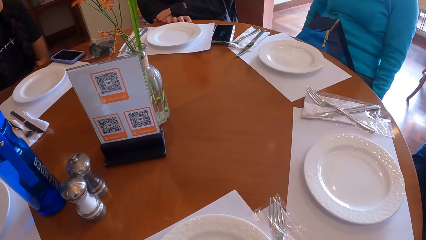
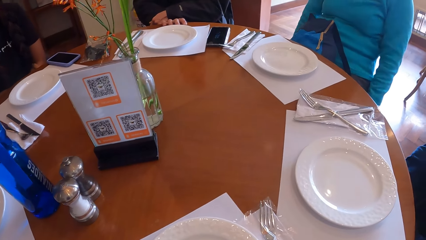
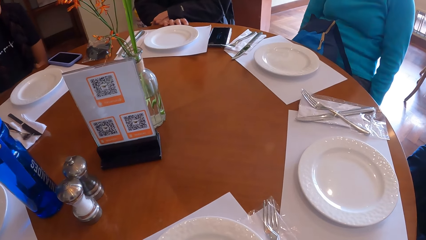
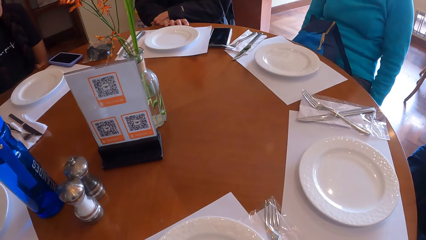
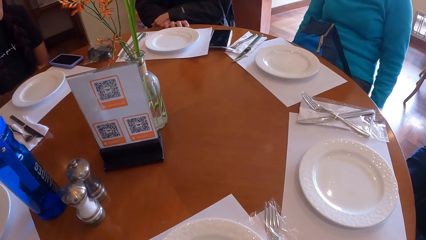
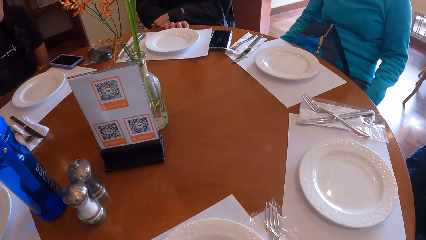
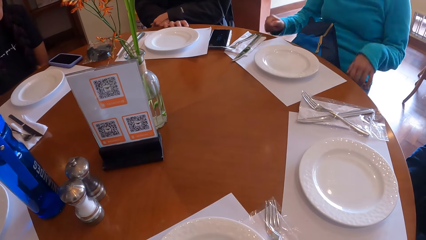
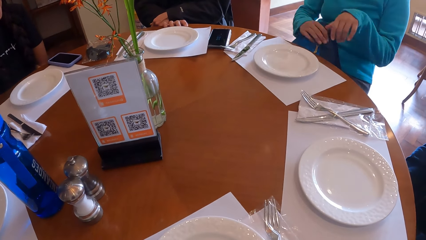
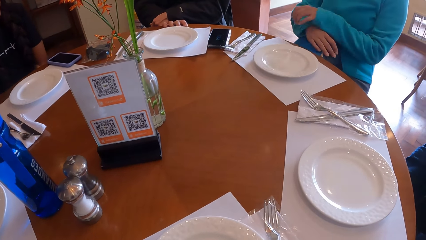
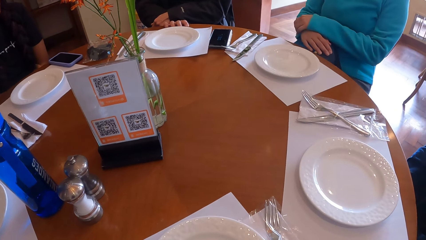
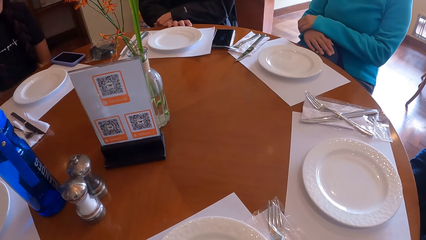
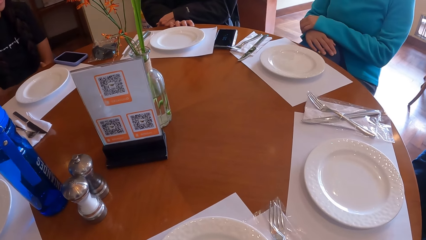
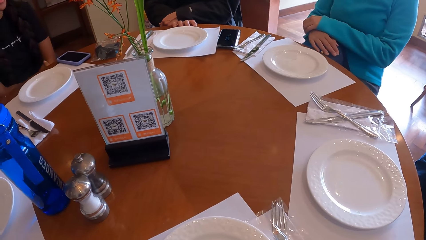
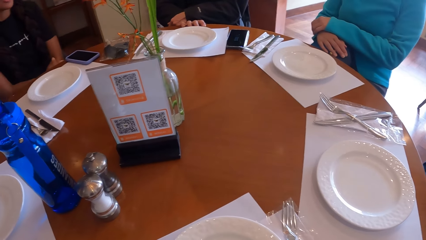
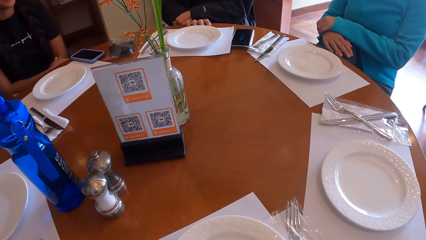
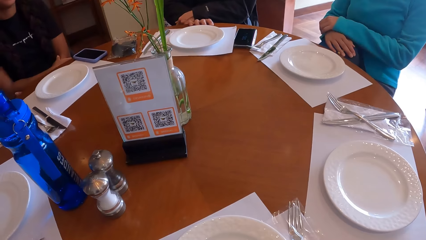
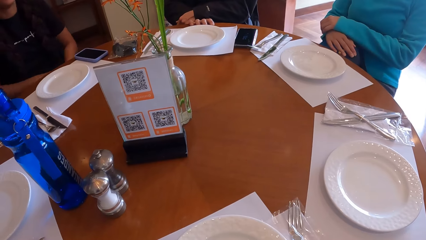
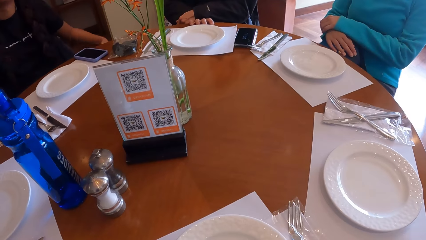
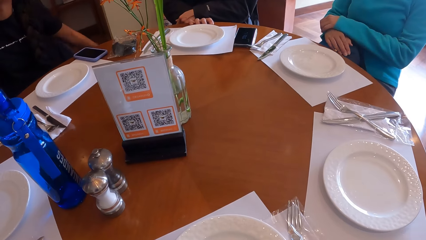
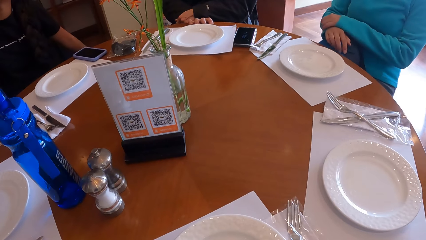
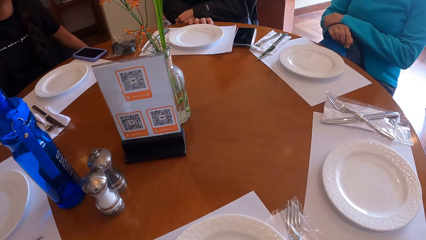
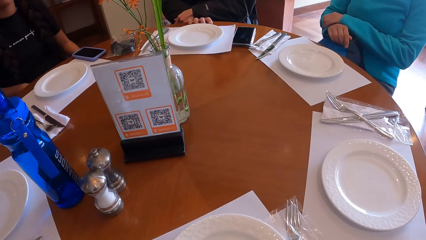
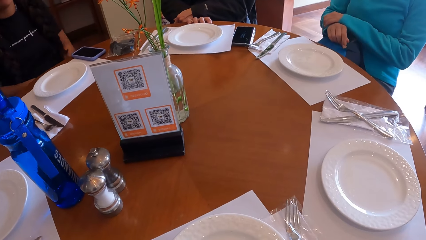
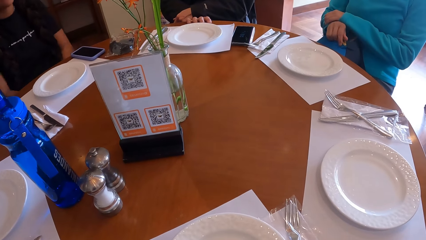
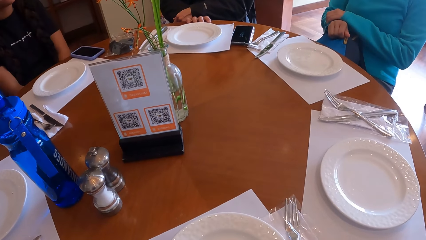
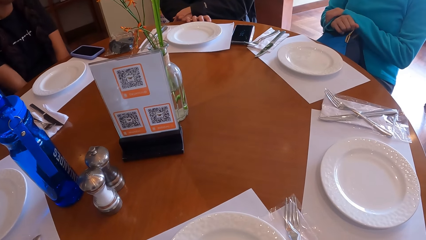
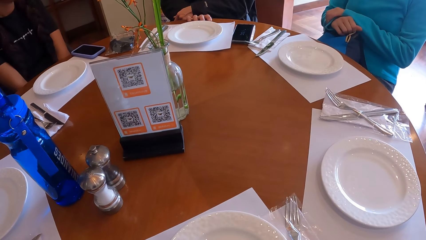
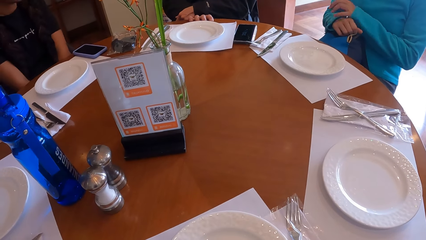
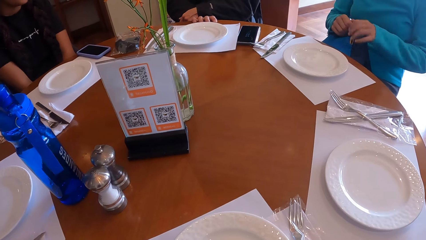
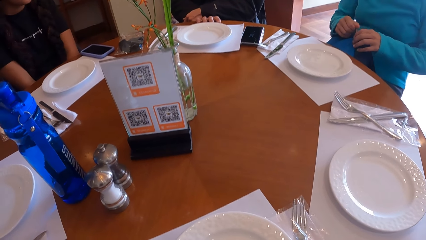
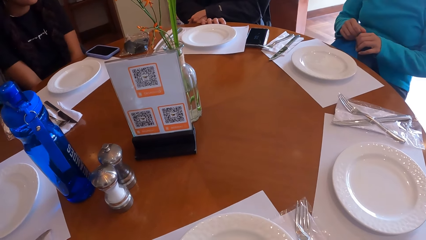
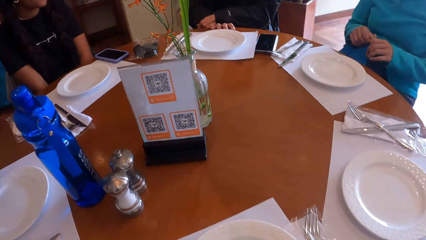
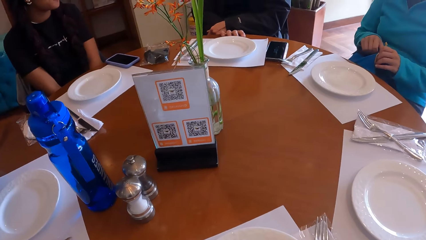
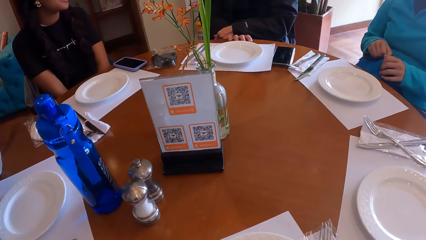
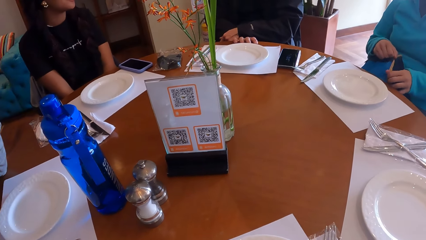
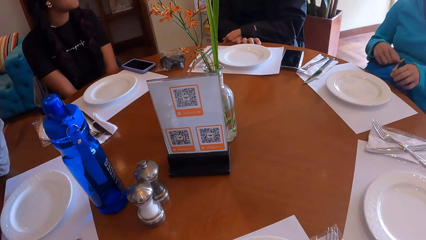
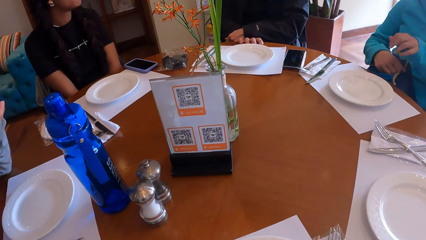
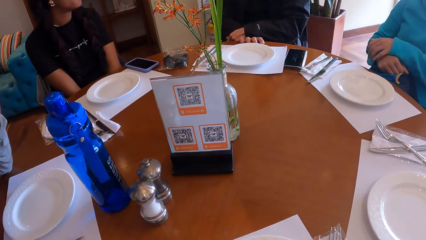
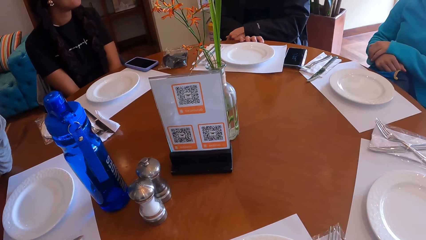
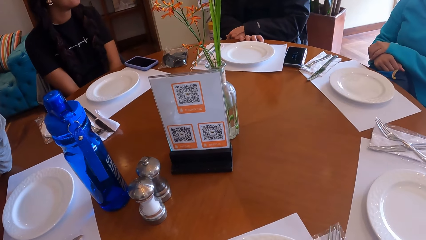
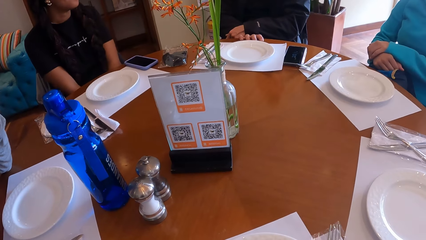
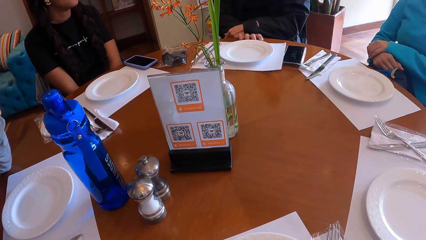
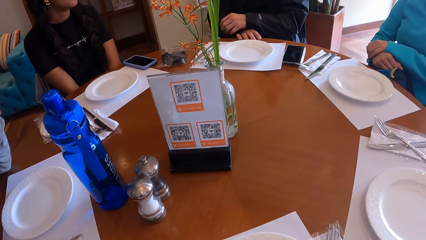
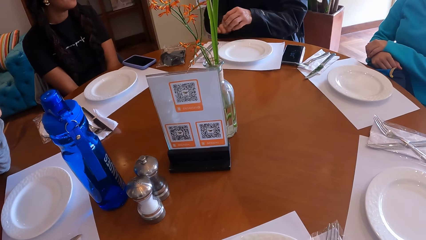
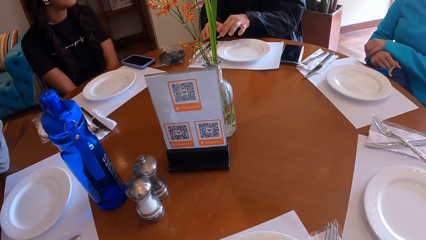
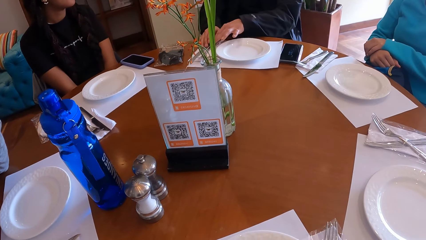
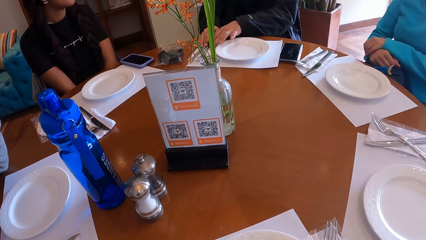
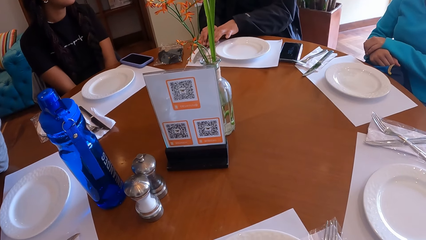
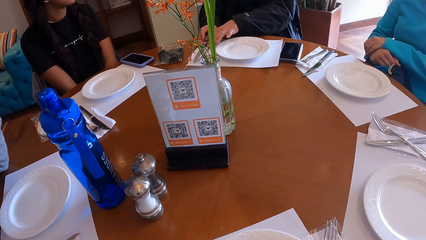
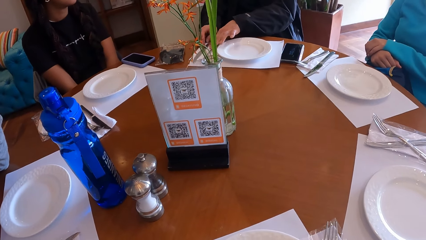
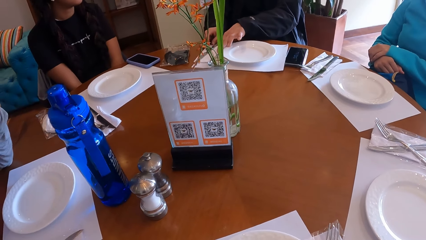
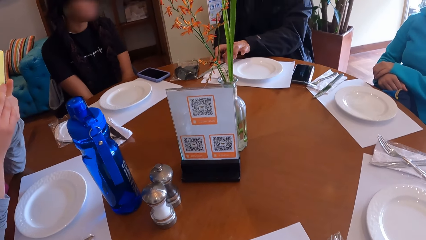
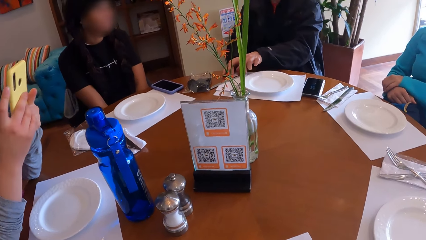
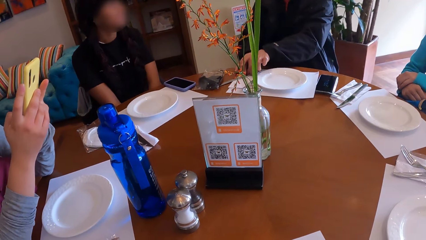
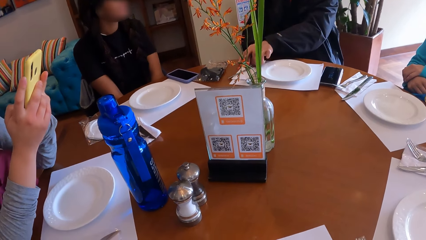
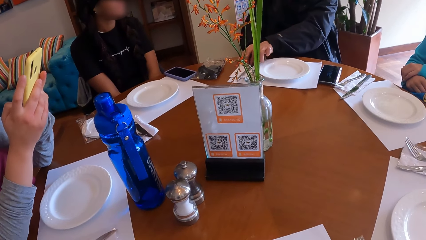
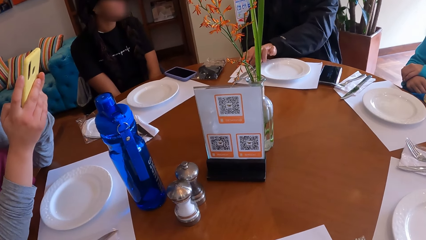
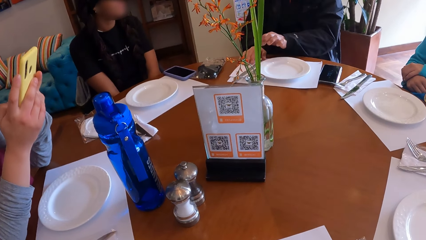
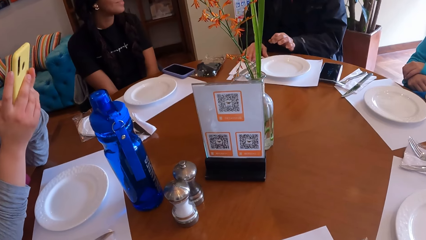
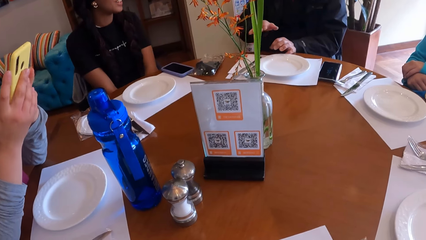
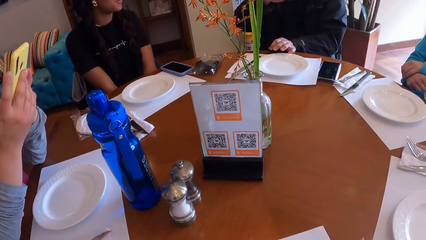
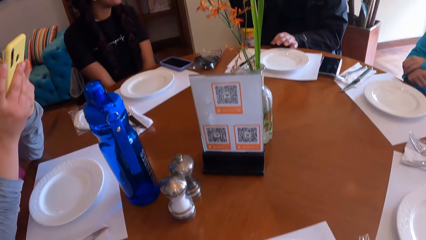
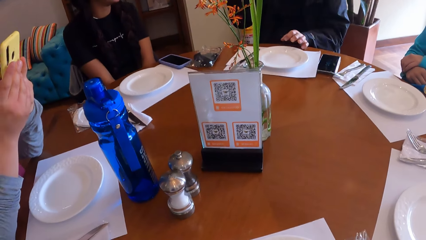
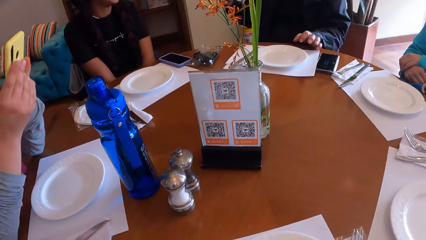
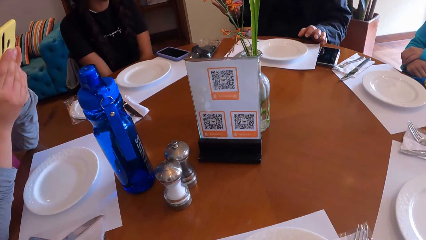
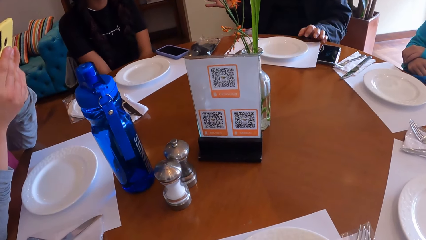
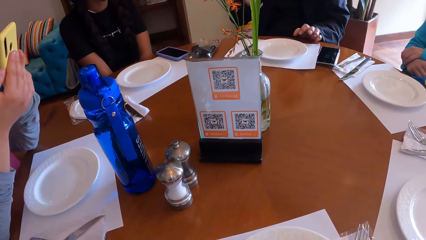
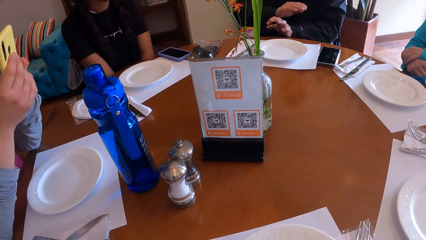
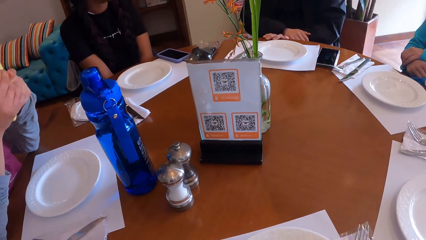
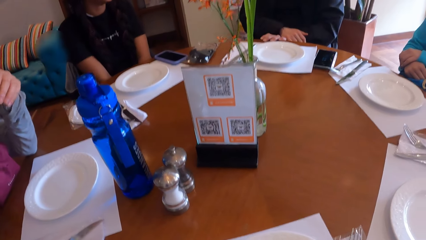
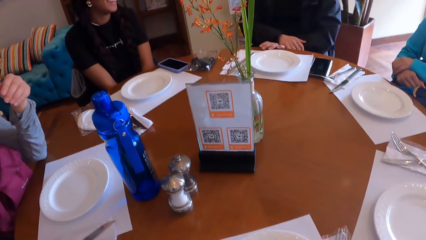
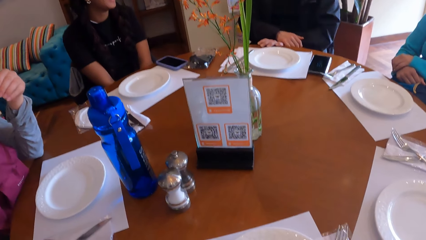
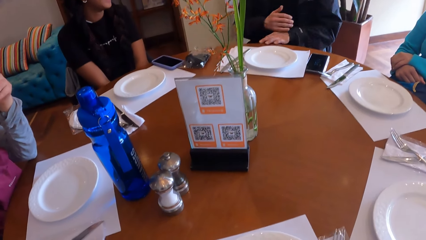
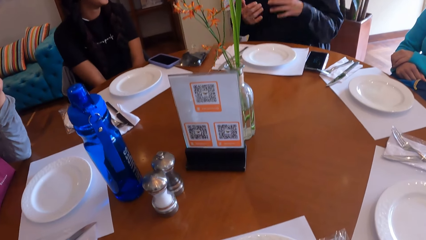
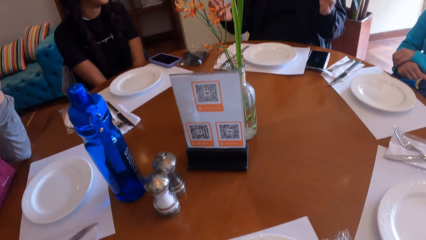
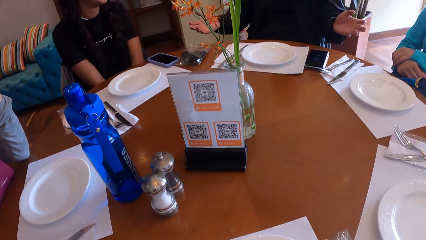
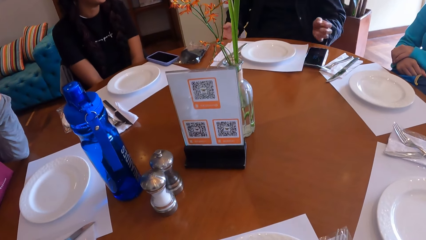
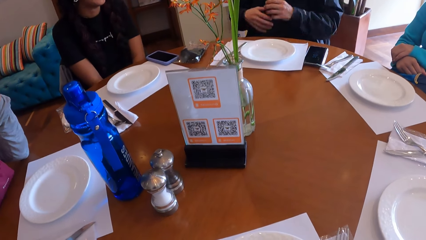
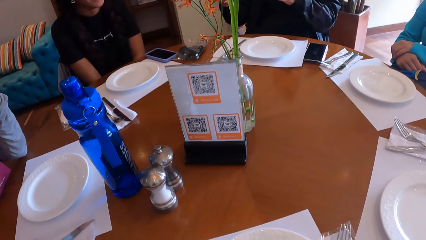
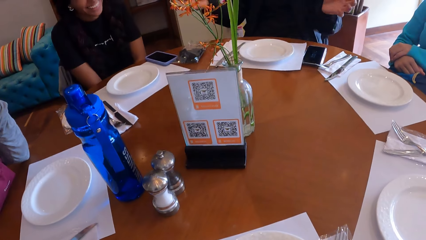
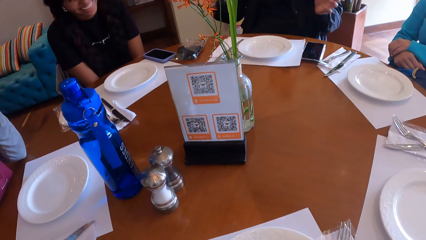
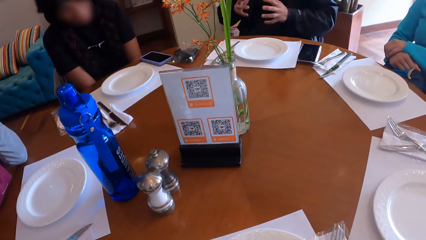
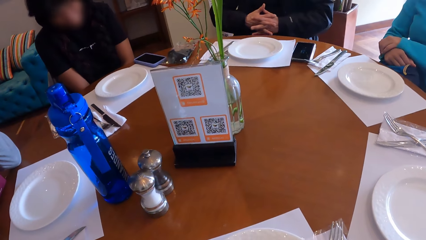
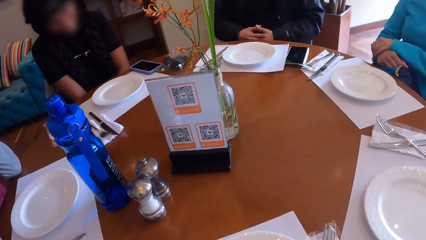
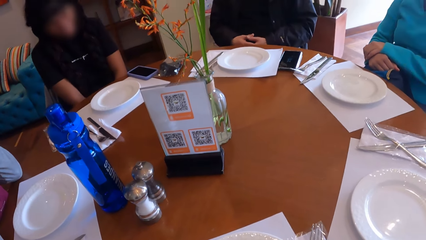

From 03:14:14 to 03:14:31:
A woman places her hands on the bag. The camera wearer looks around the table. The woman closes a purse on her leg with her left hand. She adjusts a zip on the bag. She places her hands on the bag. A man moves a set of cutleries on the table mat with both hands. Another woman operates a phone with both hands. The man converses with another woman. The man gestures at the camera wearer.
